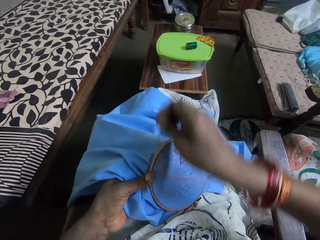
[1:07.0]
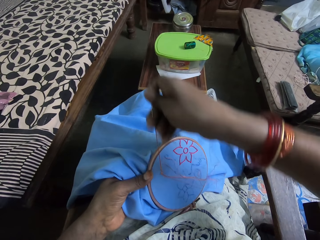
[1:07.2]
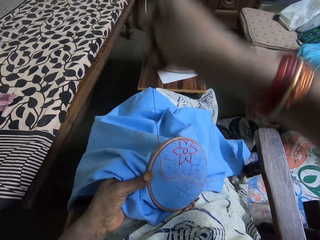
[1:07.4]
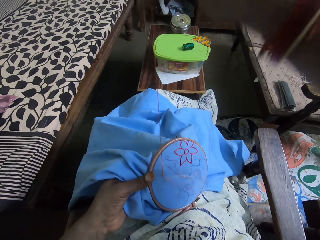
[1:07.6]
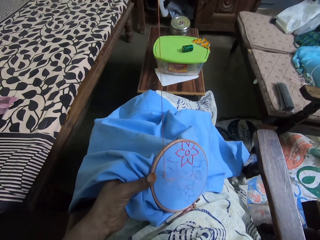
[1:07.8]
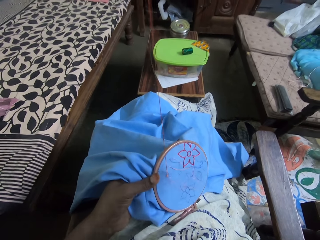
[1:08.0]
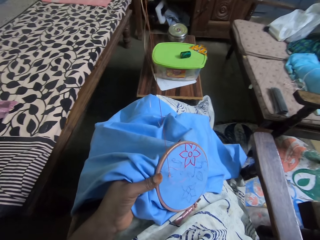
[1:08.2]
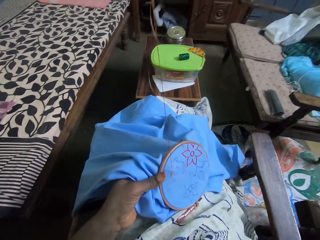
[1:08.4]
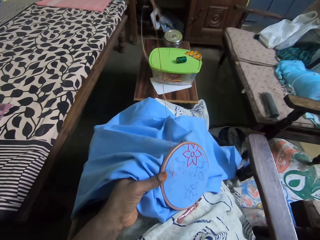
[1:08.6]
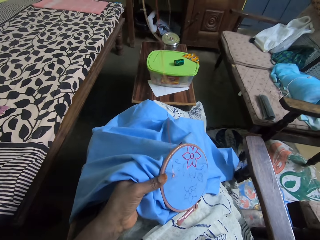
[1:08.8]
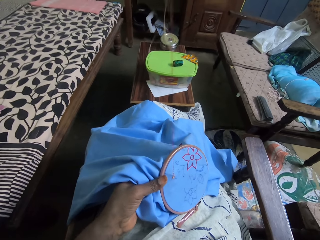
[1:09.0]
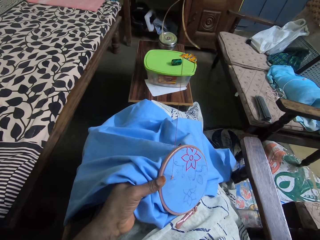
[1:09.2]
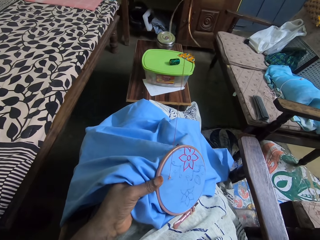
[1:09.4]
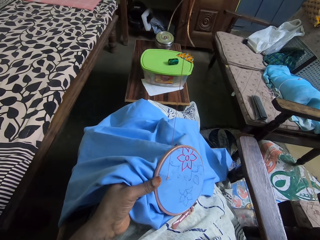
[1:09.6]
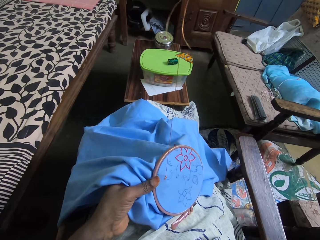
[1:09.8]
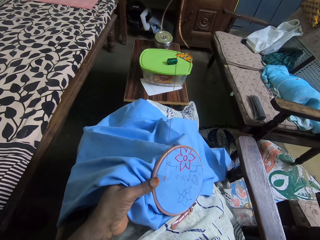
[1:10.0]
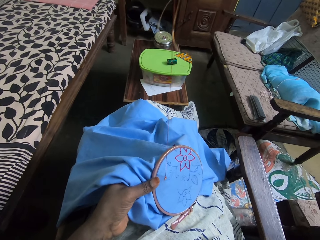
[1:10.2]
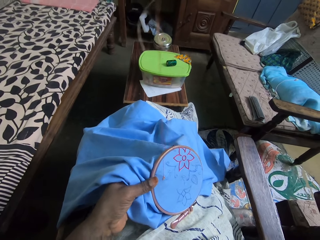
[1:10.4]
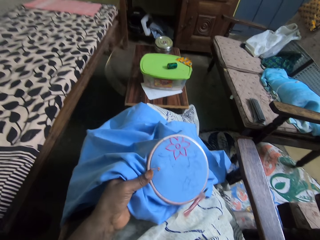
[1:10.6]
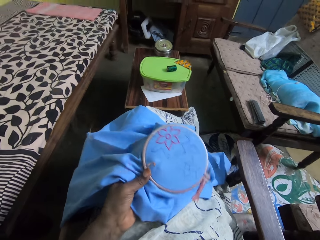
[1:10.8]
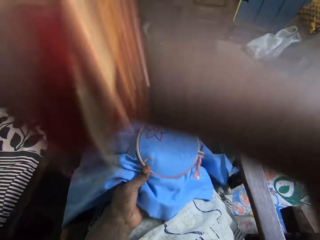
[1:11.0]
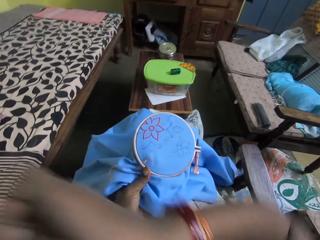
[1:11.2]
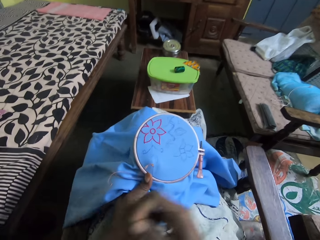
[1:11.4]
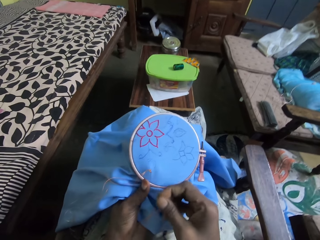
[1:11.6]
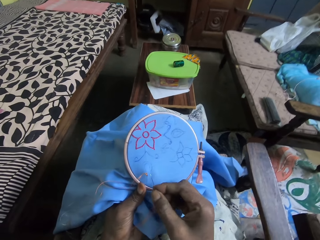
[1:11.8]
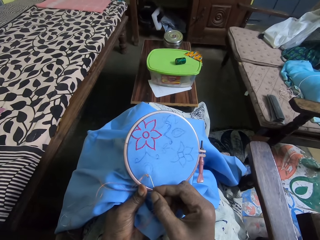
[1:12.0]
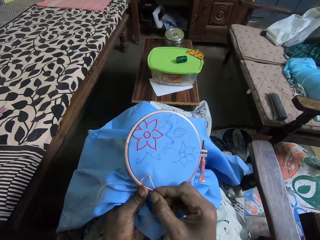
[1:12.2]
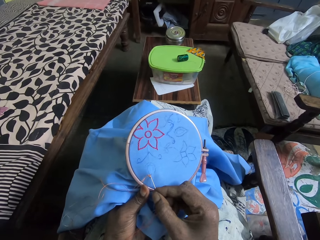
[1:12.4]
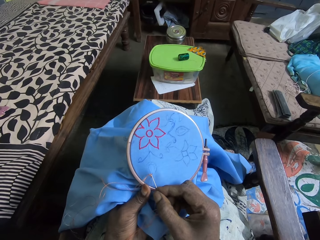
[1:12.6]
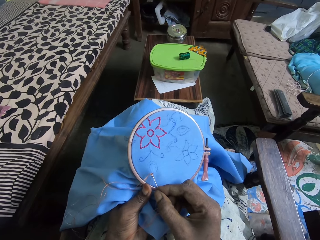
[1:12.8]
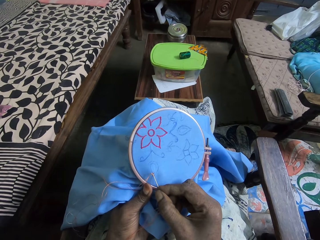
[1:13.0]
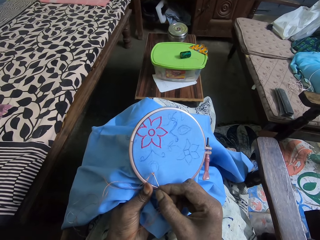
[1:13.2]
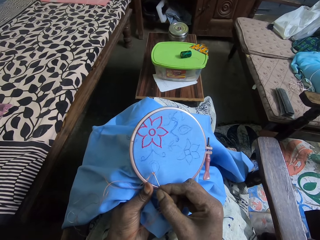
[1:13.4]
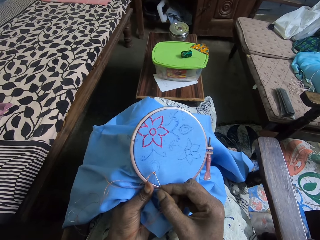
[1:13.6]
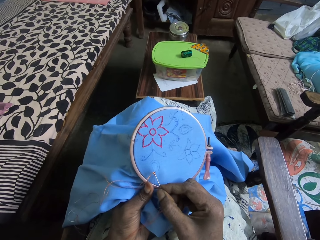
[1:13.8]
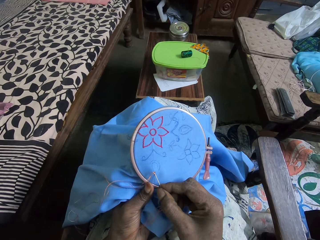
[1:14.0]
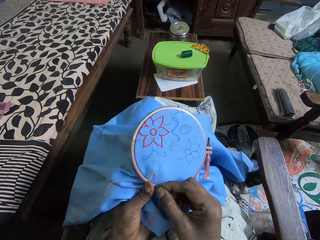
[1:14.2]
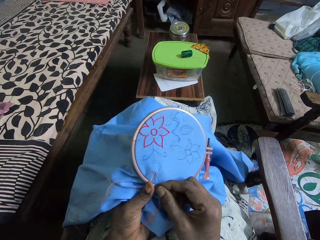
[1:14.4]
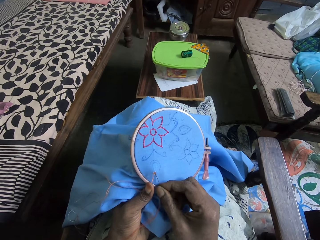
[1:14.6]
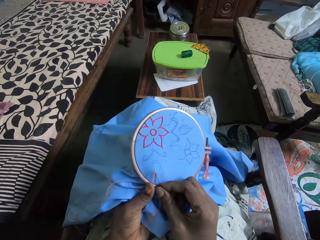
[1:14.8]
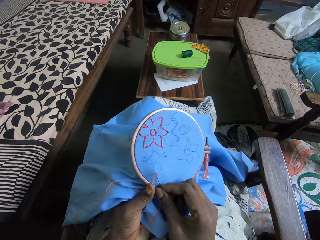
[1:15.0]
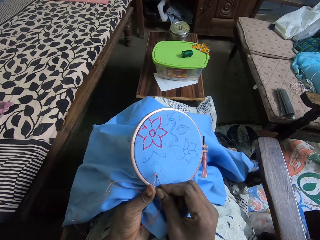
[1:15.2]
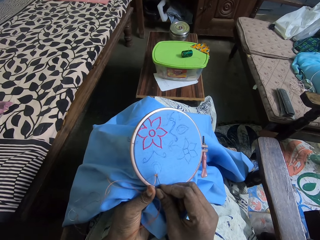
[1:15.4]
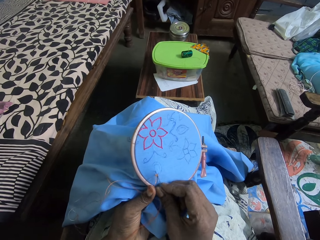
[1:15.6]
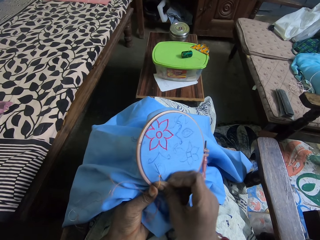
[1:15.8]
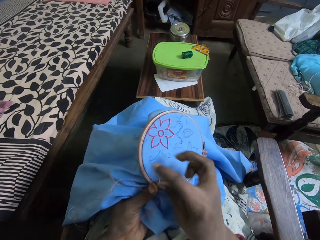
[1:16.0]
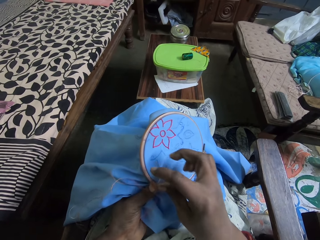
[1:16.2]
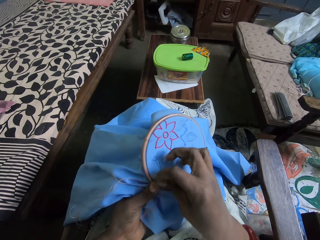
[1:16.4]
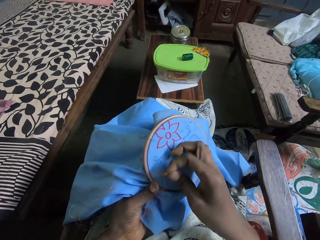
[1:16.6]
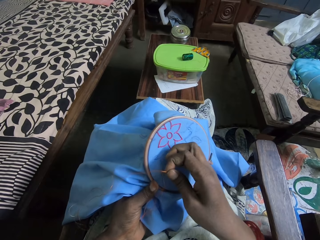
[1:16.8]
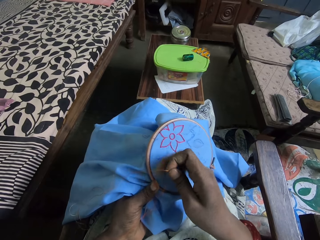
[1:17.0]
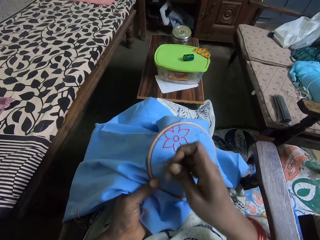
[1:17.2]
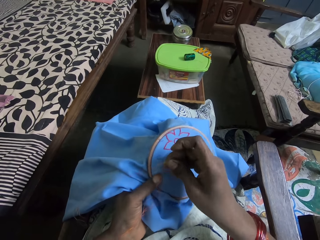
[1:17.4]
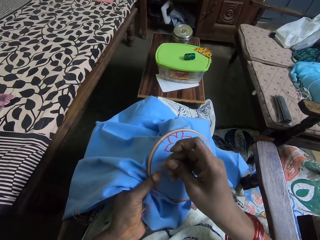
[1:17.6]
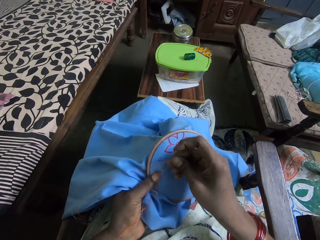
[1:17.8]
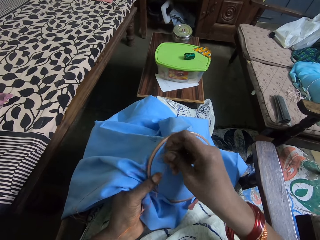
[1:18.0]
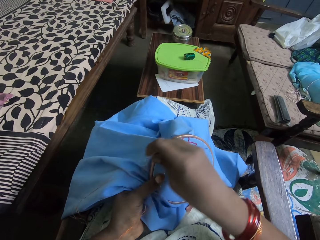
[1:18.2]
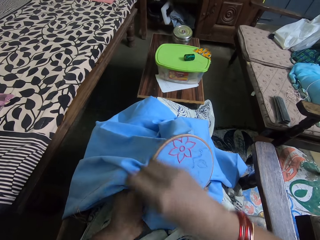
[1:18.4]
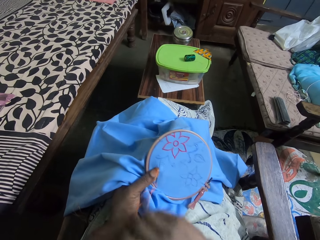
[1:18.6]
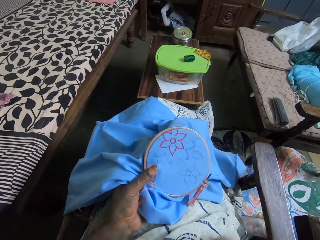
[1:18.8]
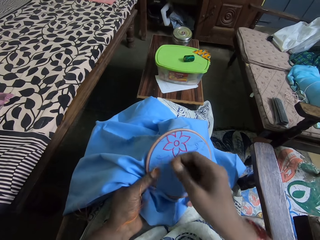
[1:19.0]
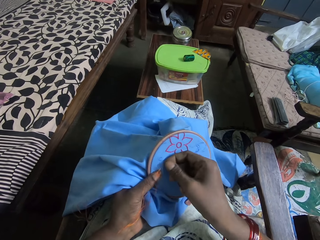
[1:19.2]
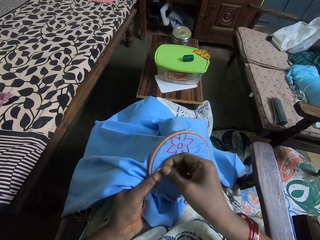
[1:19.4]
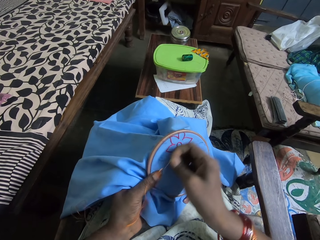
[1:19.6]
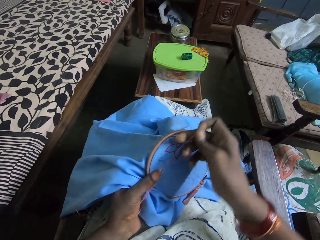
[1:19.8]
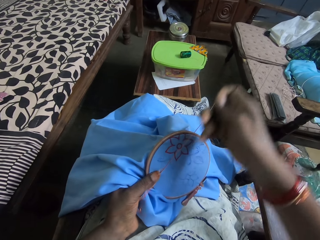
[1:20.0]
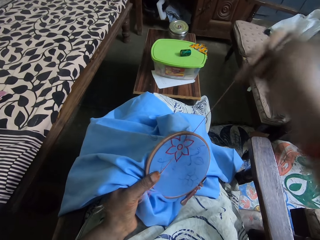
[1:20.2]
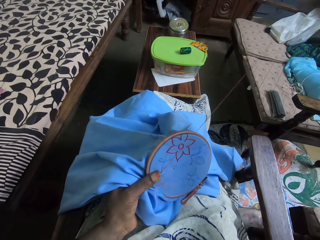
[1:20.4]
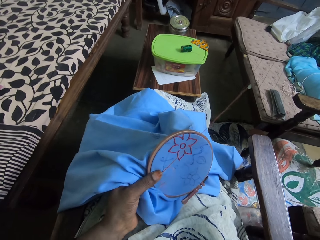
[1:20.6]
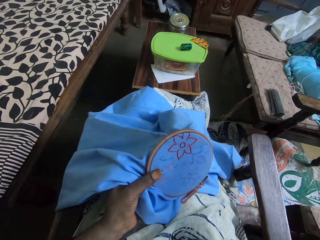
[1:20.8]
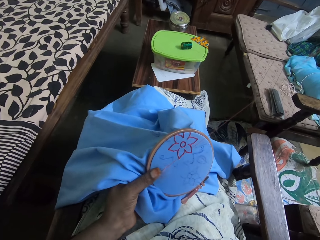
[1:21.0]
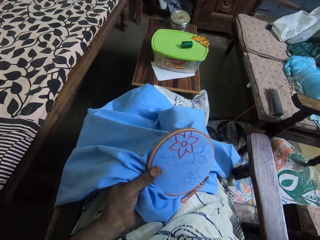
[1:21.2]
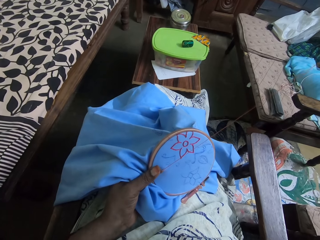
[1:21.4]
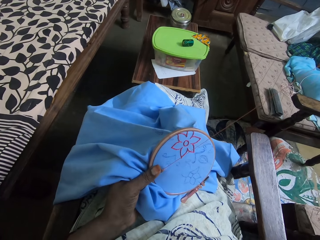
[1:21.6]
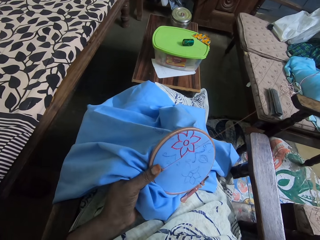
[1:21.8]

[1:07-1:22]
The camera wearer pulls the needle with thread with her right hand. She sews the flower on the piece of material in her left hand with the needle and thread in her right hand. She pulls the needle and puts the thread across the needle.

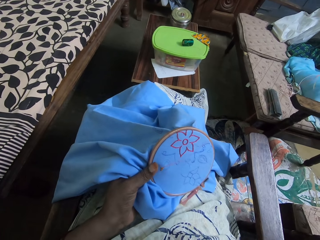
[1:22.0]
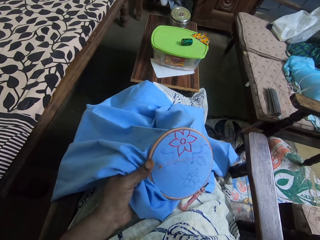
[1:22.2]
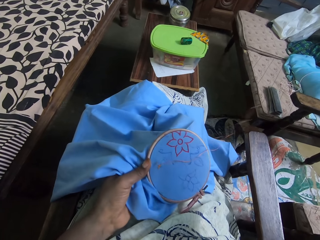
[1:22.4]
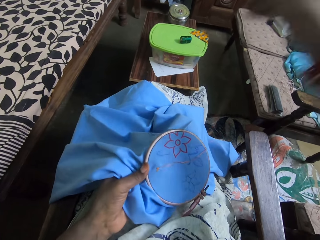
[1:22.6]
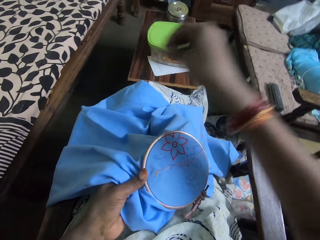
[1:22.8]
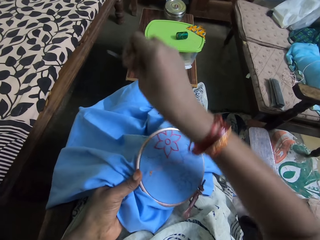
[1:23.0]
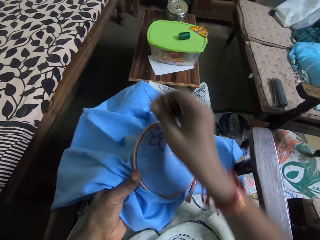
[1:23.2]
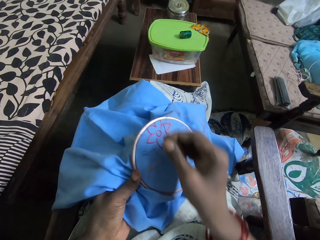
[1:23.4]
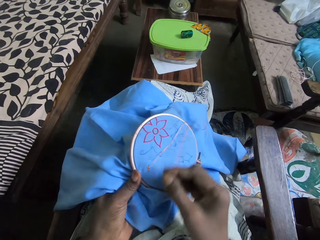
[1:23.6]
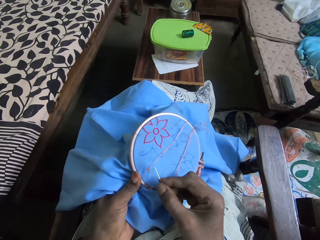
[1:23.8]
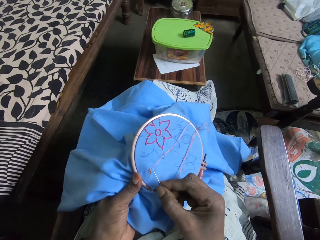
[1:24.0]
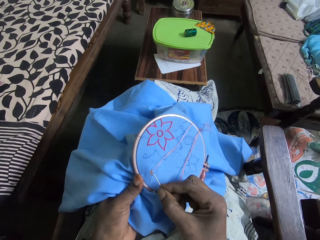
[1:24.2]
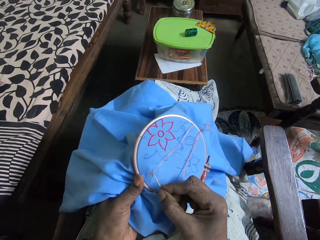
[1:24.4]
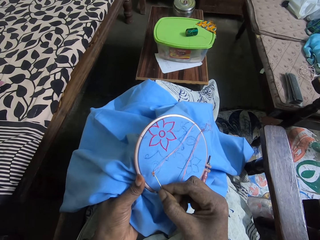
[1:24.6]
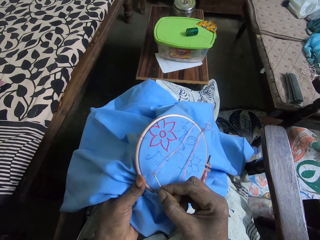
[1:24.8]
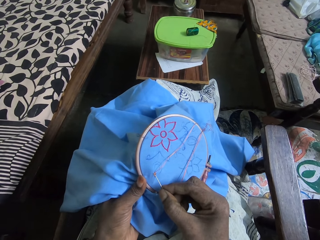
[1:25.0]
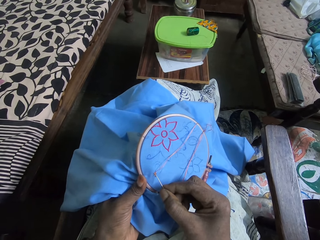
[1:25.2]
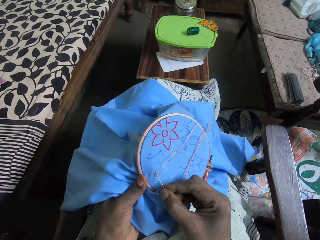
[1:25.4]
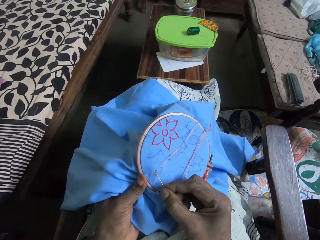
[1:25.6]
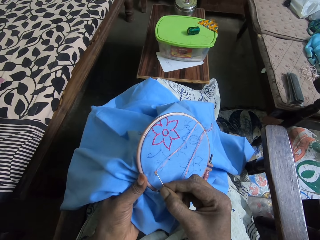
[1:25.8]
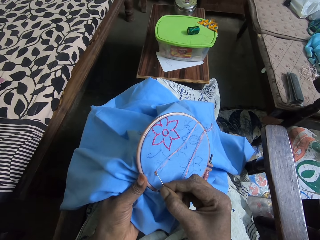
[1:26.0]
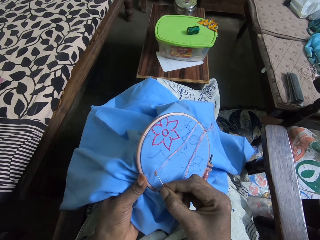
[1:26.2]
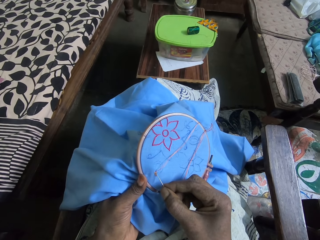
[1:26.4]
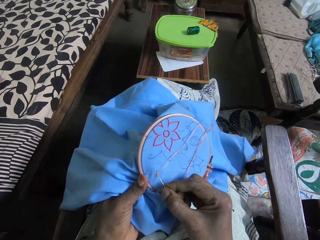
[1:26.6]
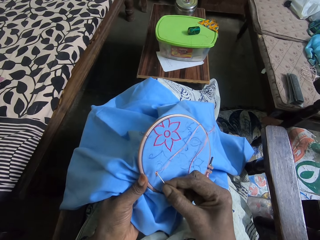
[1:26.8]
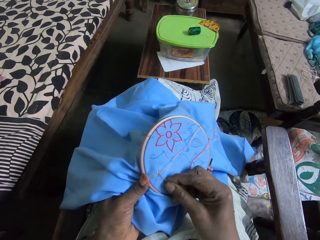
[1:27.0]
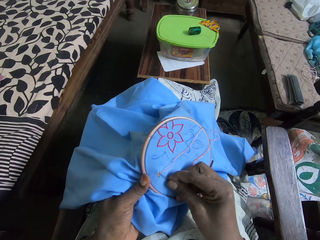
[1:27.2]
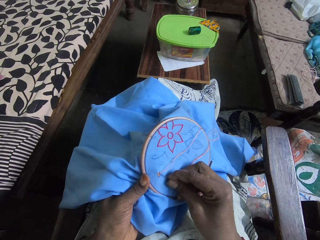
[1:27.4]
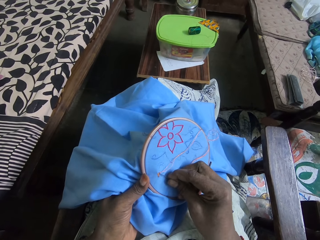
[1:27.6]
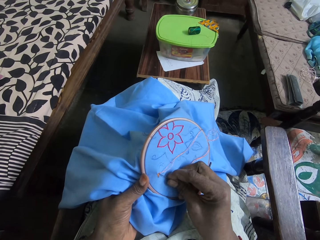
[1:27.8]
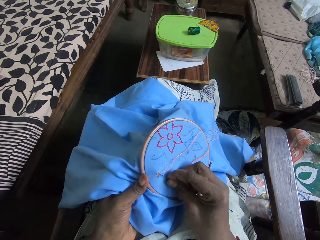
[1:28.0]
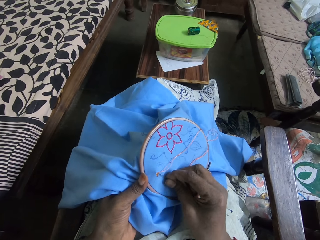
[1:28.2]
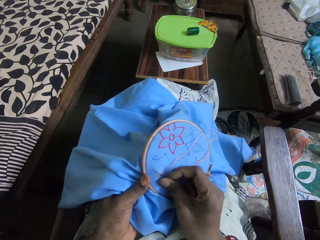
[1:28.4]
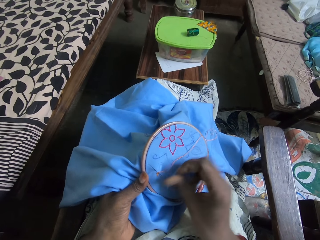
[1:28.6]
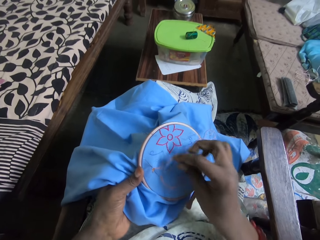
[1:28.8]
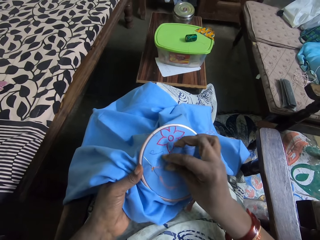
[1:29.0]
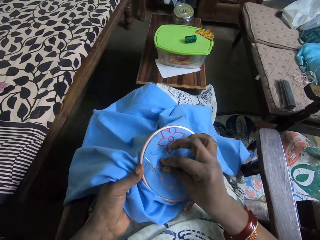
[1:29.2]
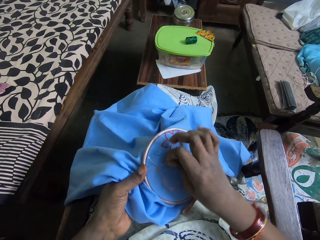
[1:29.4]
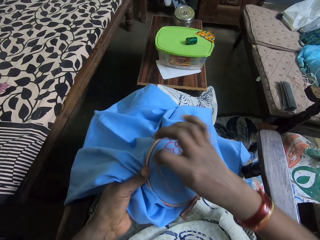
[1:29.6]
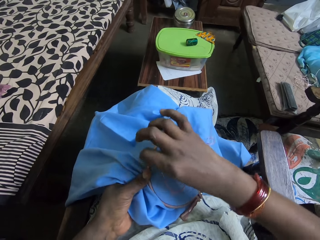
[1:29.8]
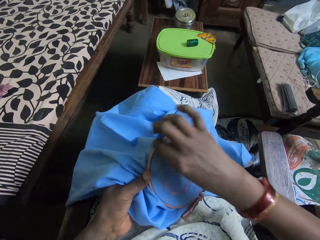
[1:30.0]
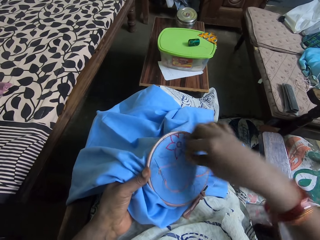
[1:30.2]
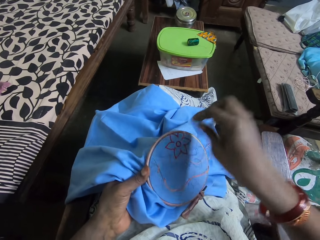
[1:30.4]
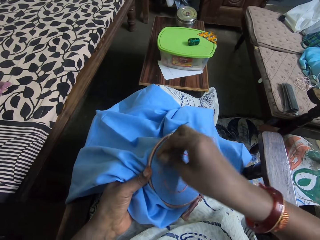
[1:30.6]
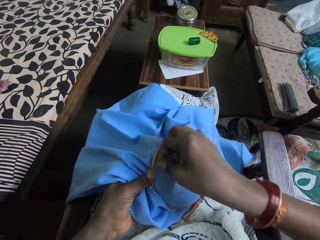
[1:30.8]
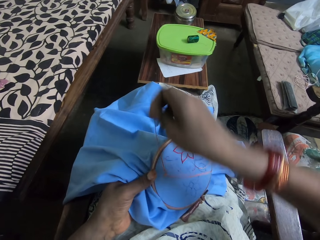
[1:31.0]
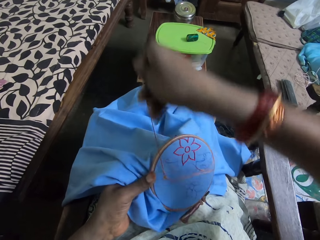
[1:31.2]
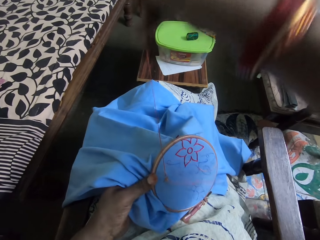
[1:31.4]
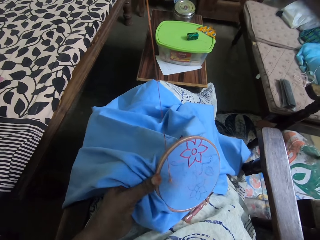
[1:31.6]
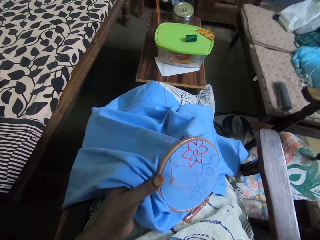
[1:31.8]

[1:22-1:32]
The camera wearer sews a flower on the cloth. They put thread across a needle and pull the needle.
